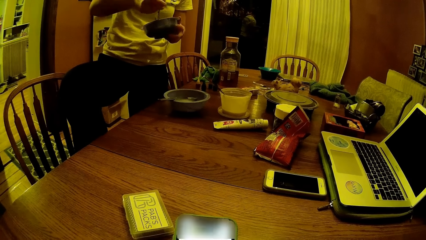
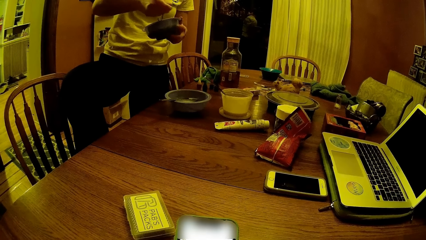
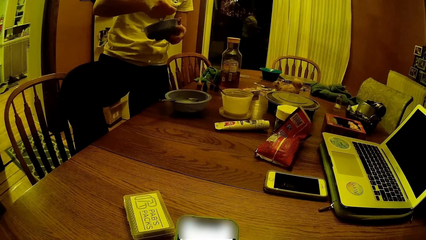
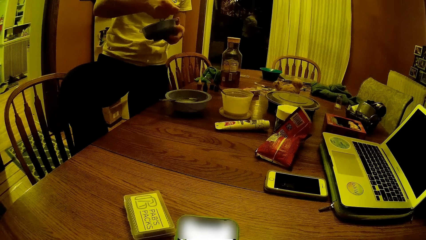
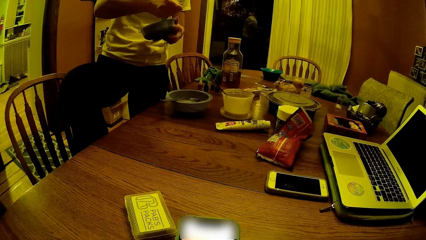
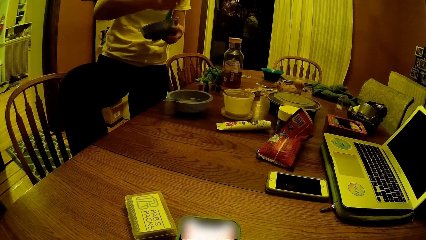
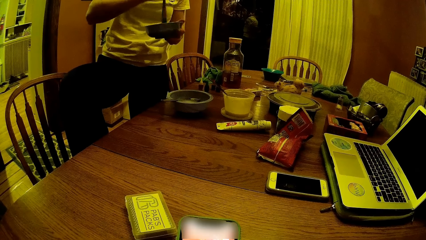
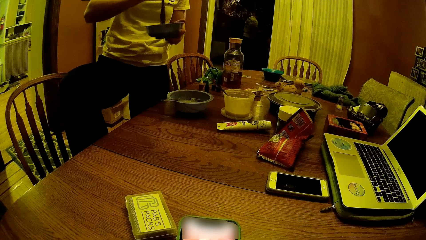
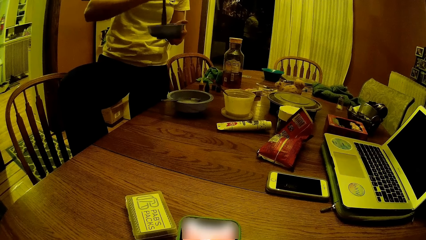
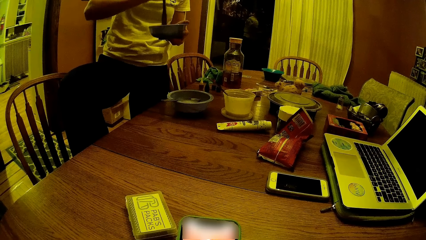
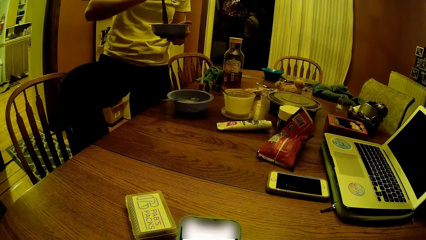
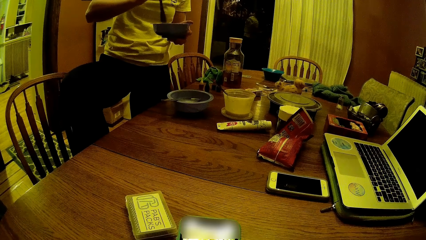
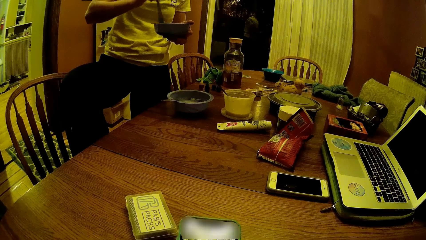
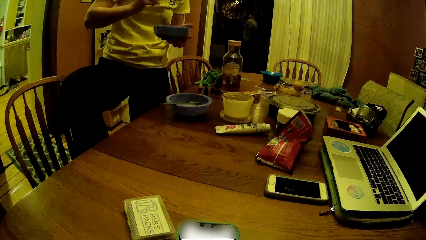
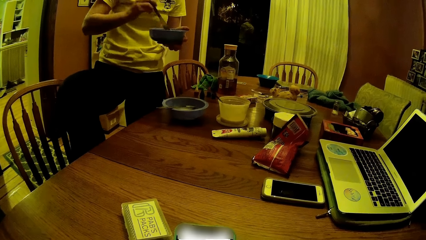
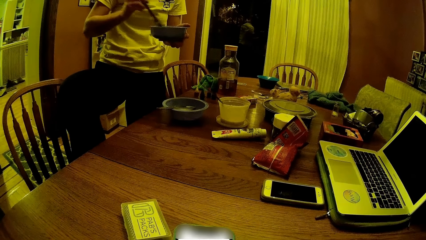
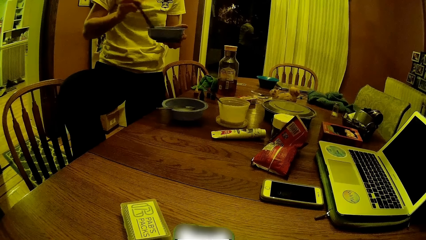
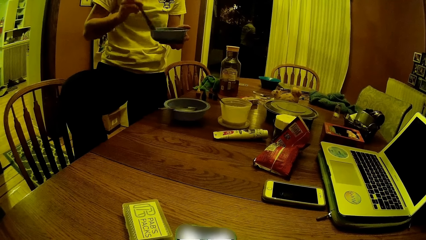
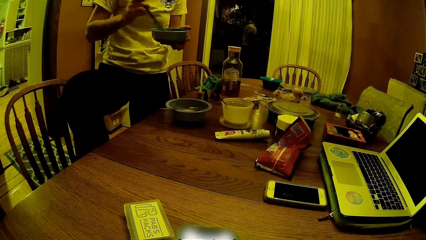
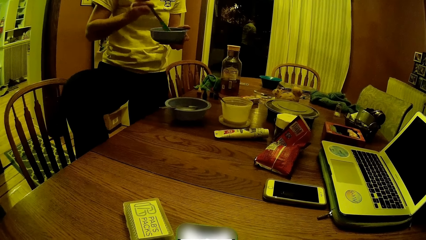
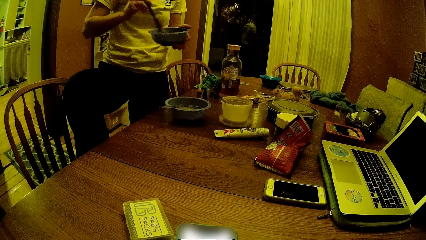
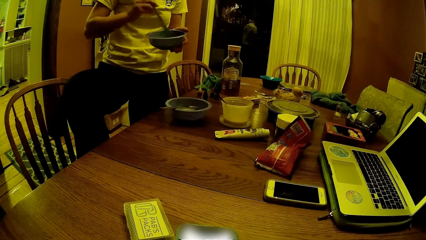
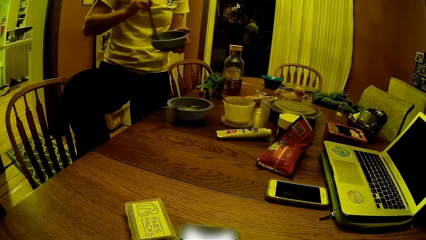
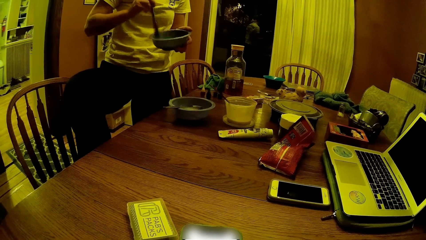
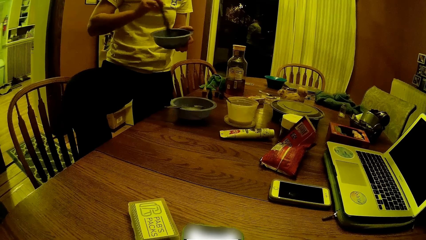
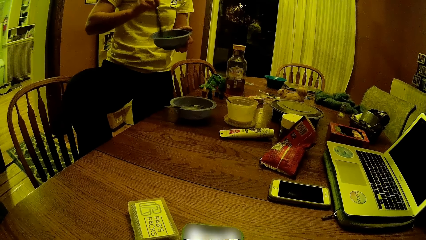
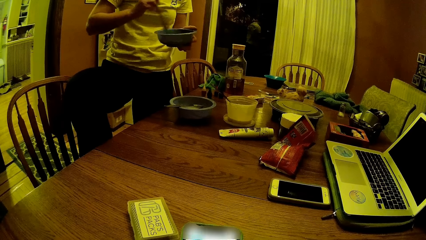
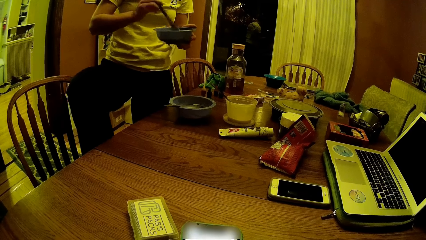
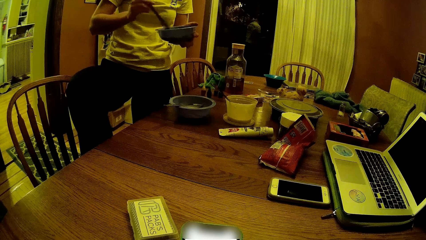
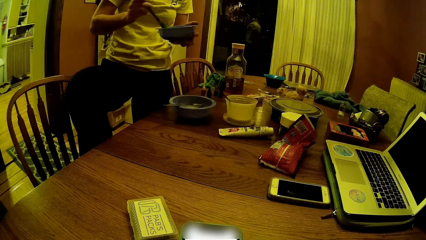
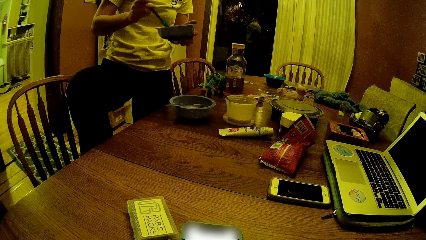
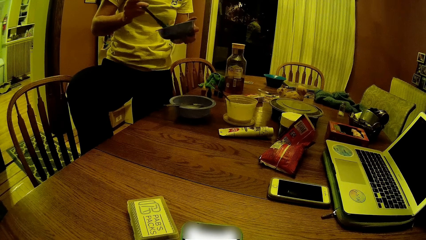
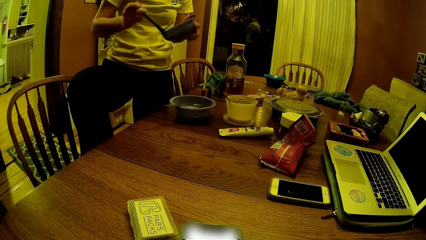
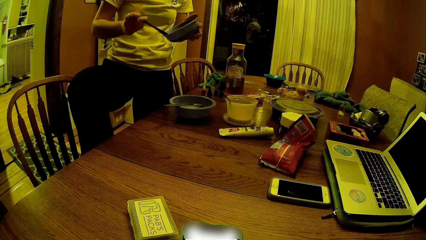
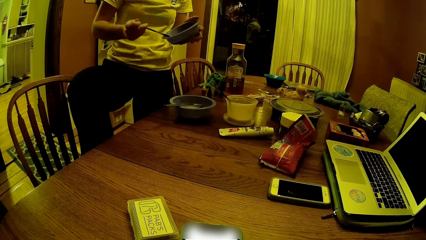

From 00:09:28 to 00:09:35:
A woman tilts the bowl. She stirs something in the bowl.

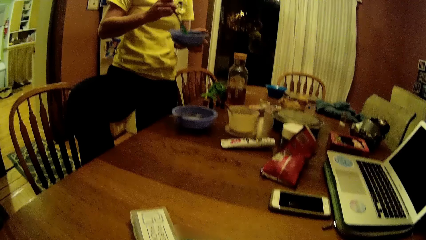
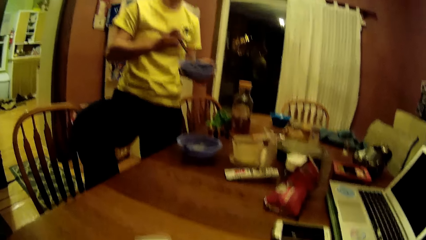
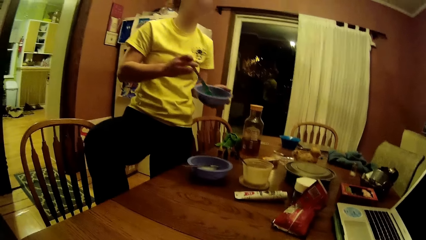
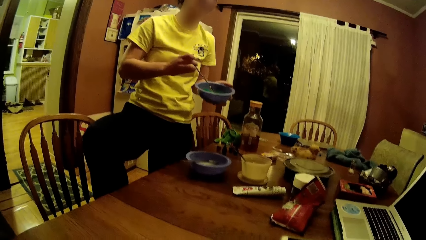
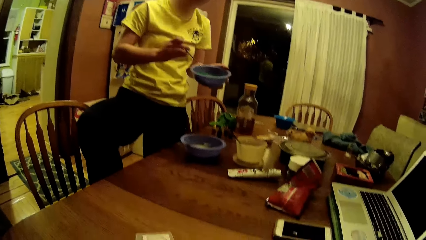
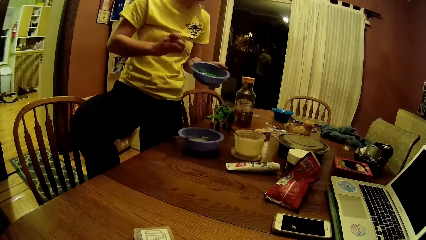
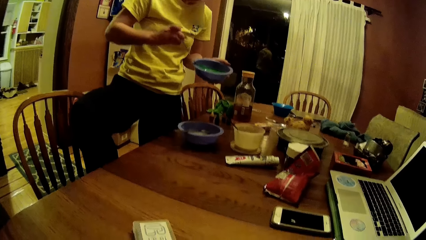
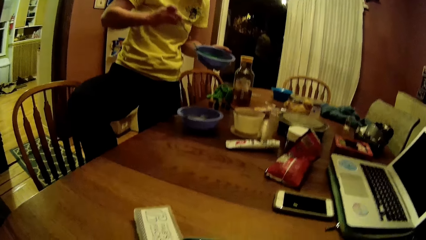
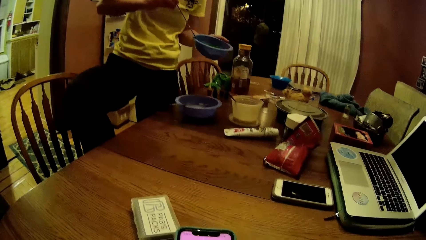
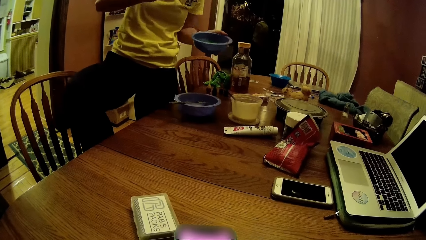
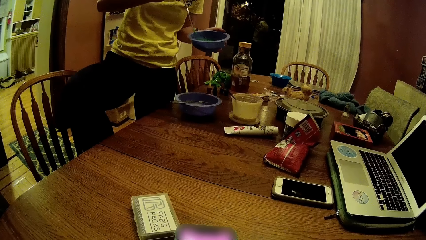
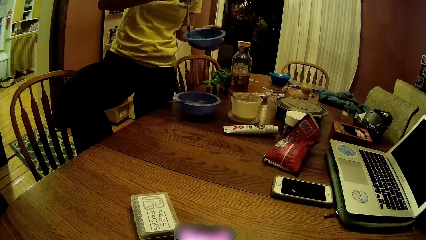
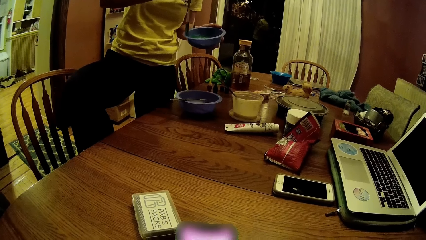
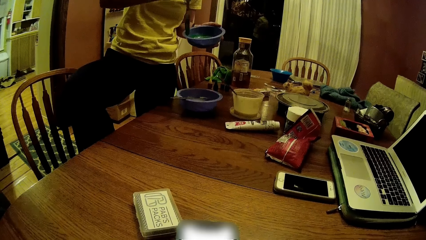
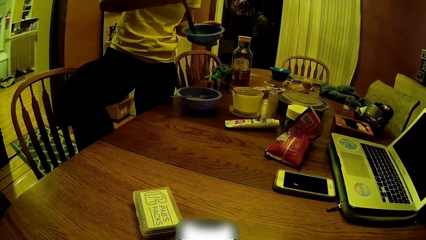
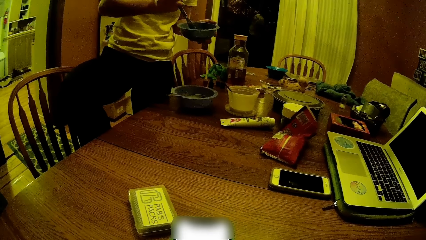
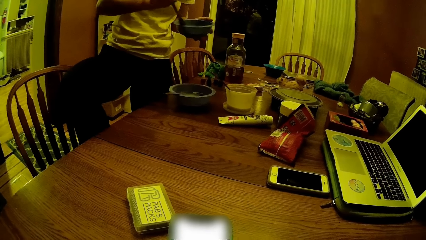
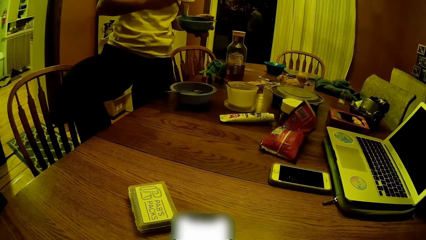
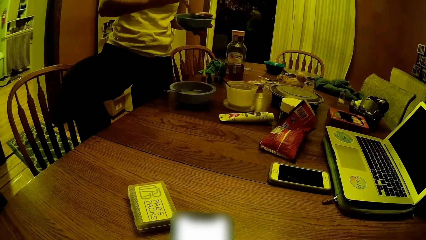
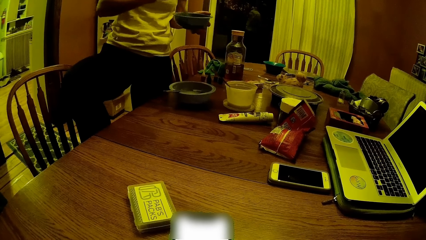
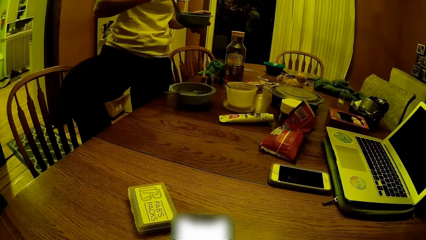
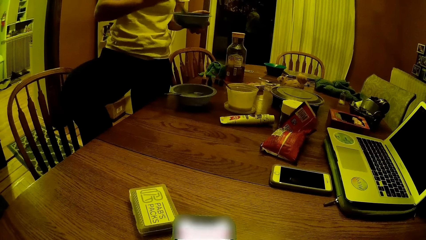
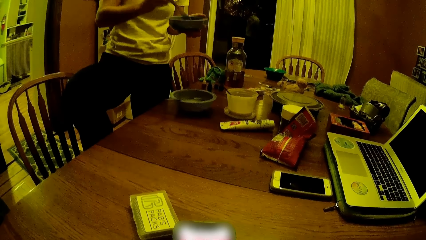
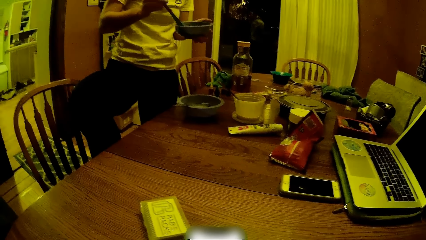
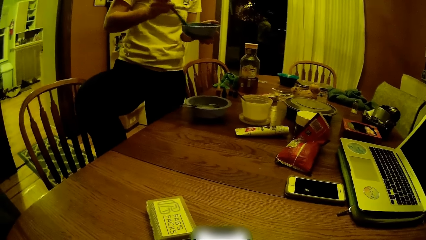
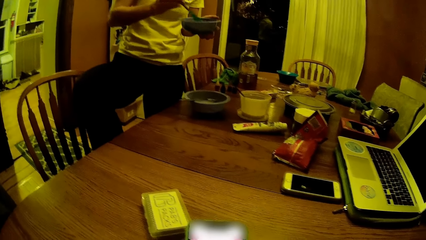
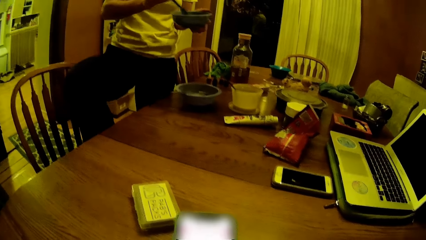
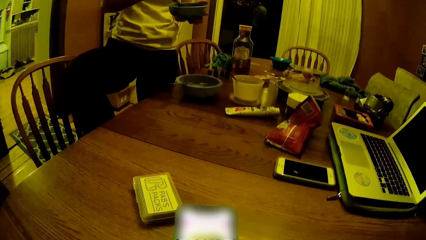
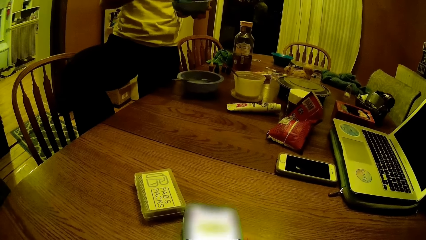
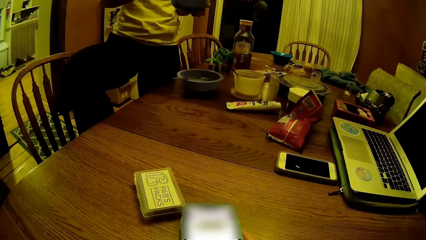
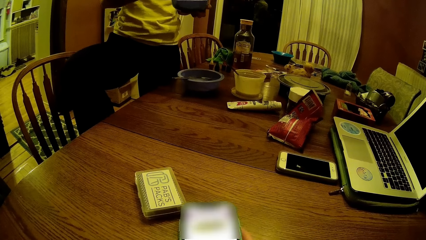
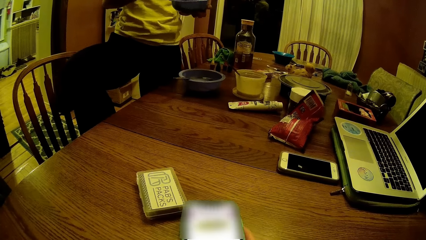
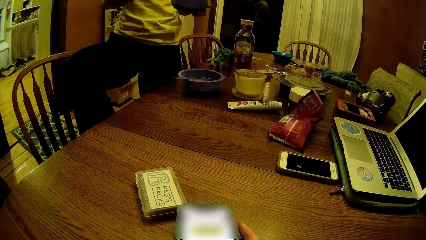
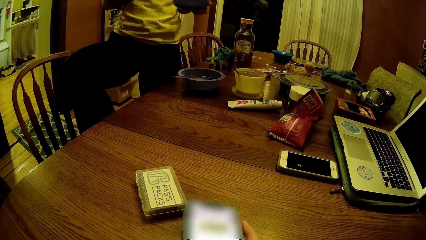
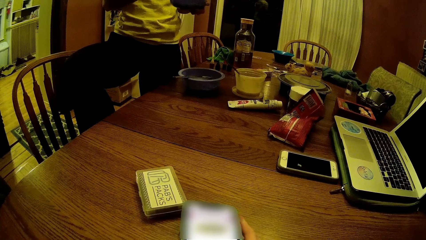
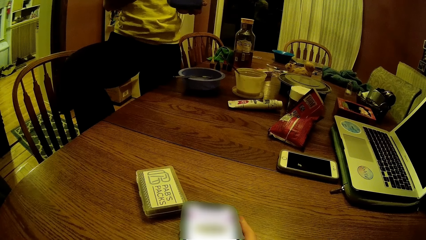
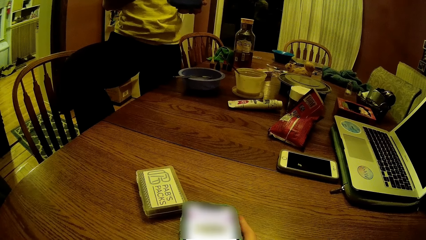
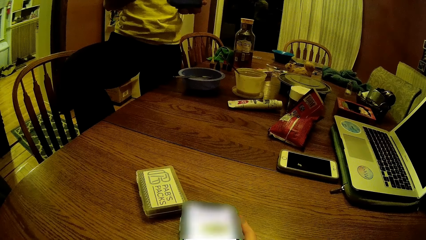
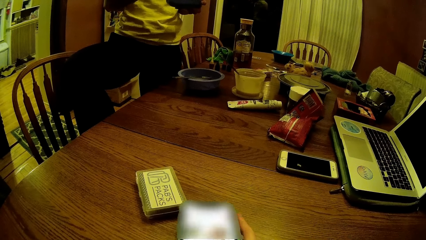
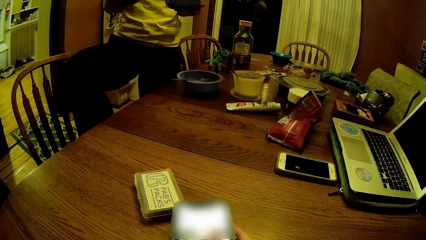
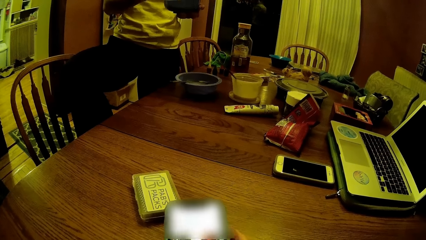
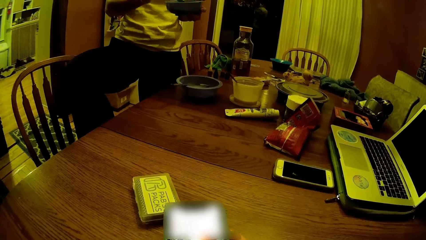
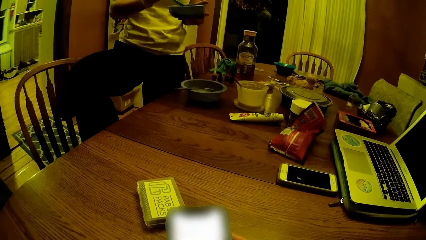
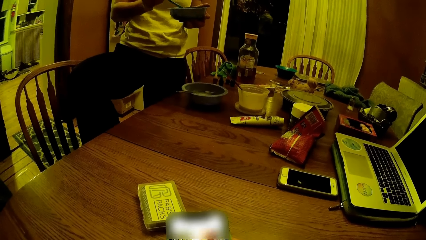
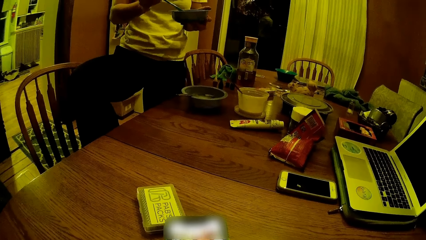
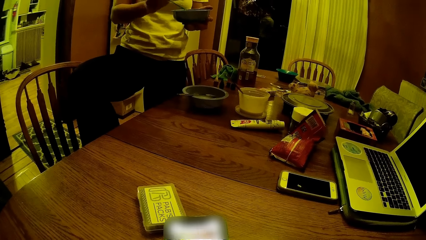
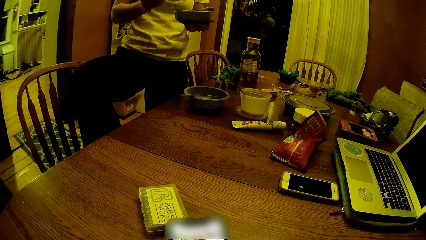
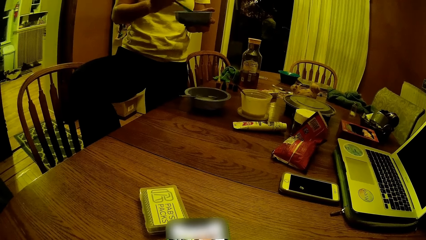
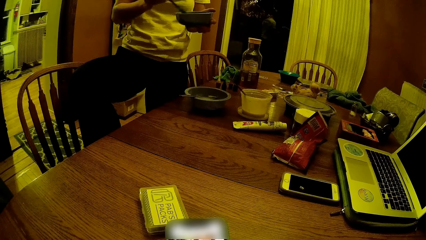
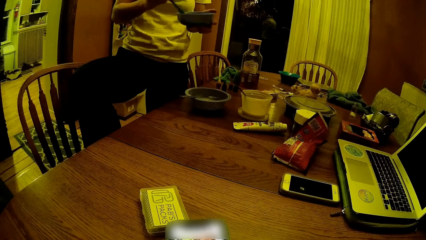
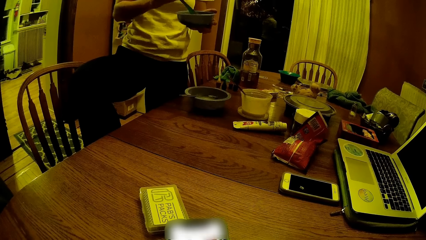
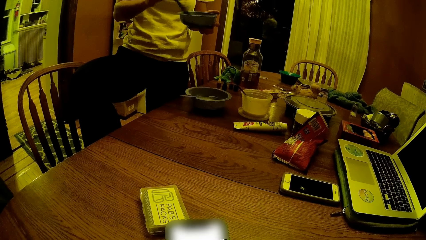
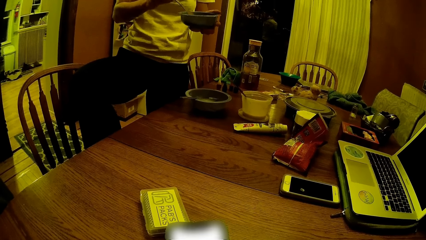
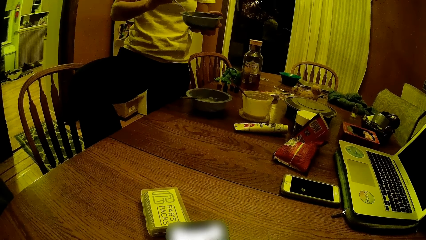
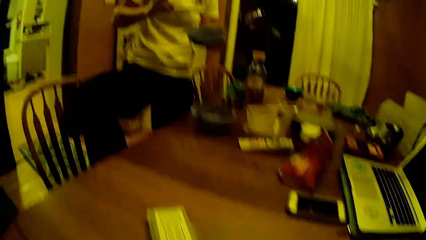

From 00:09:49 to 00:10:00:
The woman scoops something from the knife. She stirs something in the bowl. The camera wearer operates the phone with both hands.
